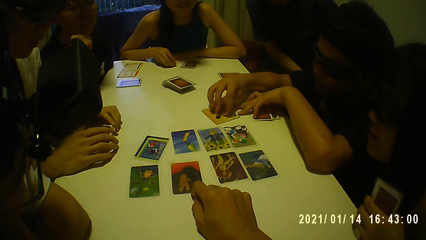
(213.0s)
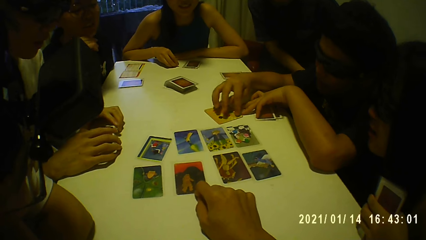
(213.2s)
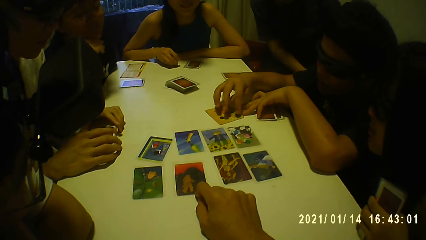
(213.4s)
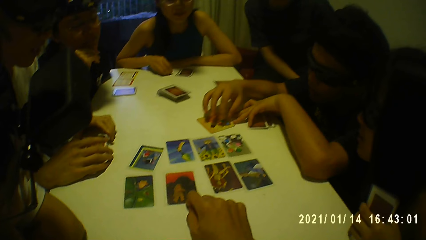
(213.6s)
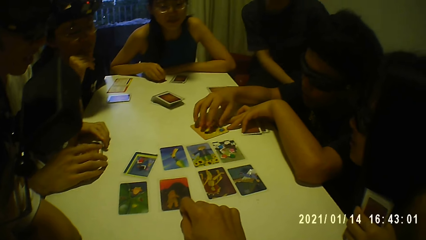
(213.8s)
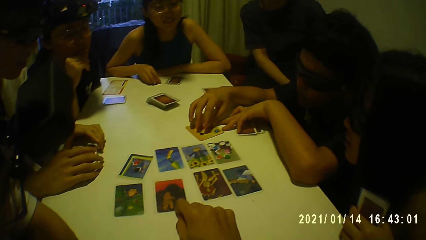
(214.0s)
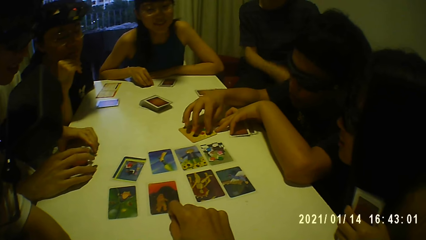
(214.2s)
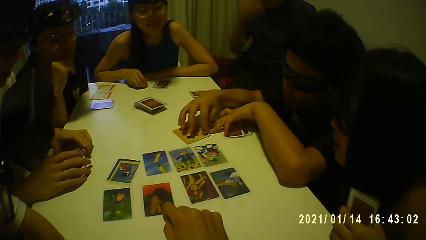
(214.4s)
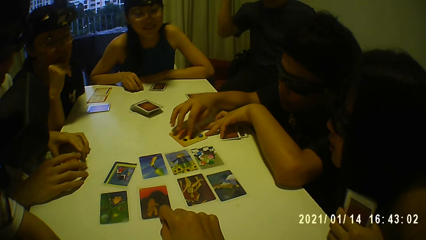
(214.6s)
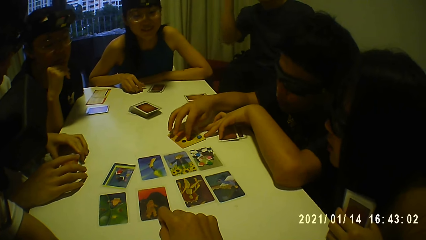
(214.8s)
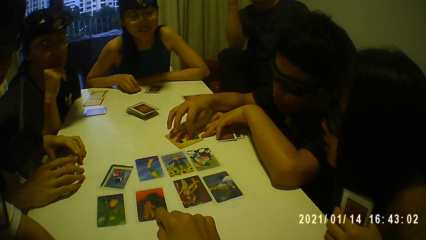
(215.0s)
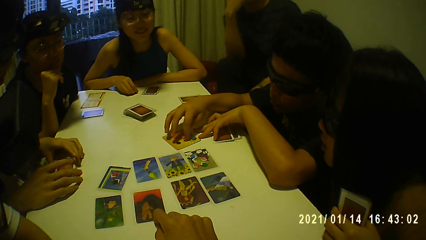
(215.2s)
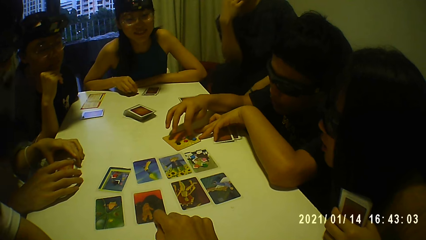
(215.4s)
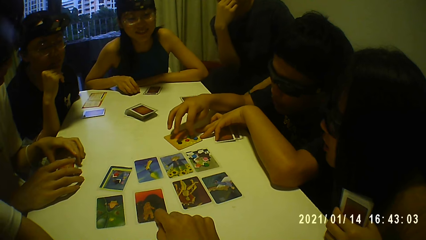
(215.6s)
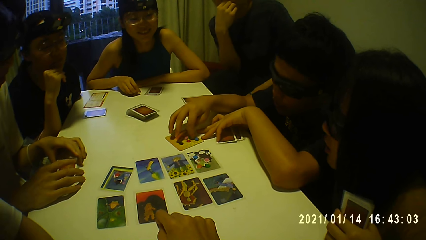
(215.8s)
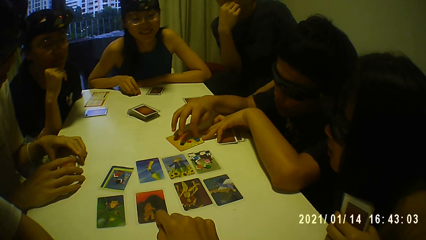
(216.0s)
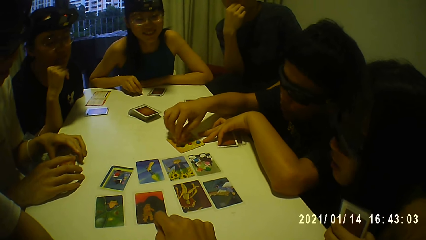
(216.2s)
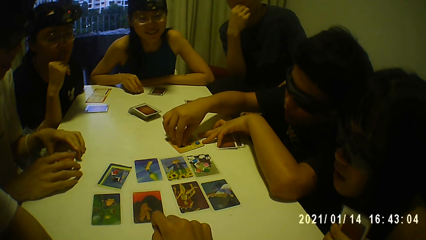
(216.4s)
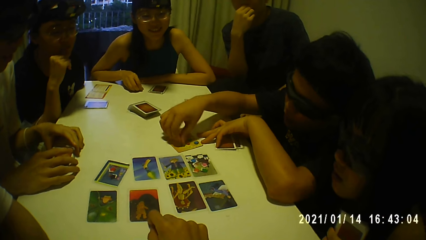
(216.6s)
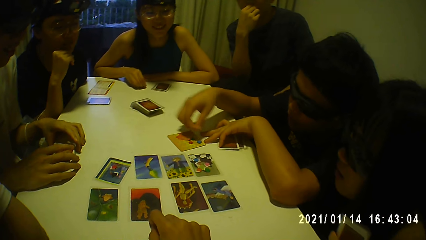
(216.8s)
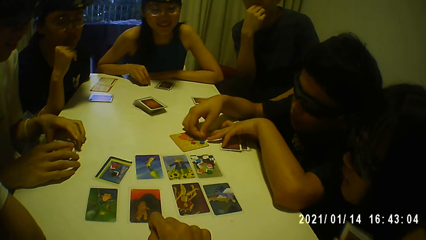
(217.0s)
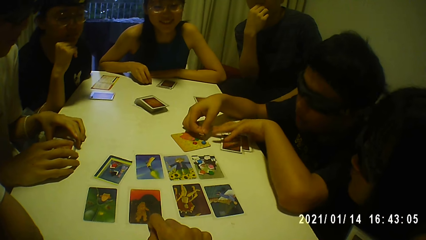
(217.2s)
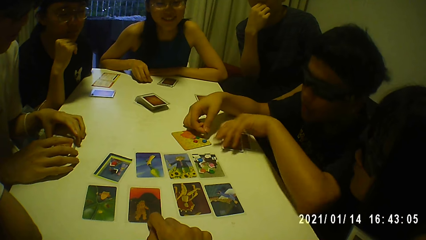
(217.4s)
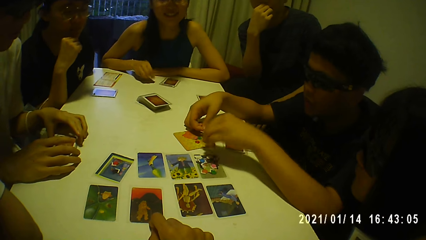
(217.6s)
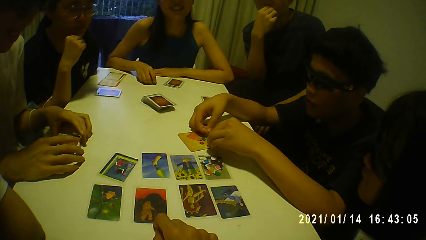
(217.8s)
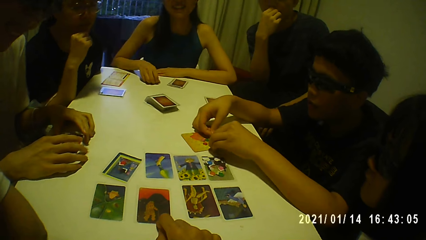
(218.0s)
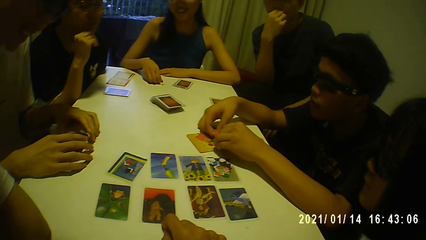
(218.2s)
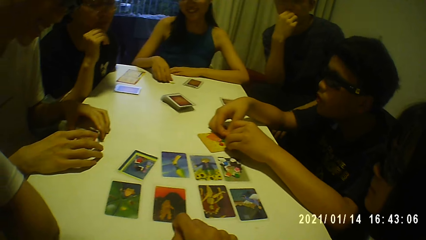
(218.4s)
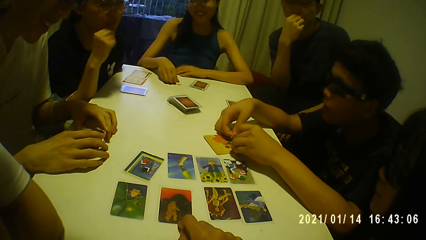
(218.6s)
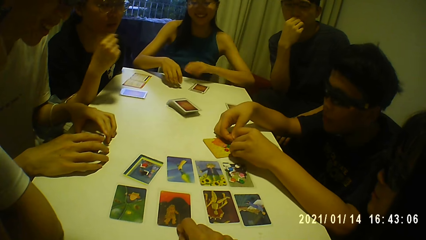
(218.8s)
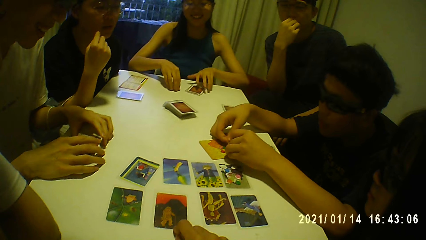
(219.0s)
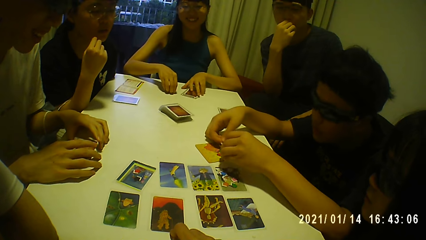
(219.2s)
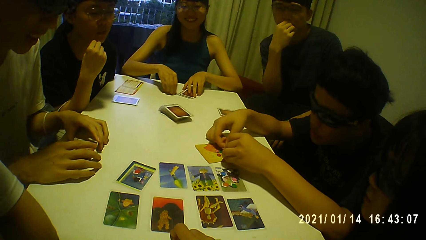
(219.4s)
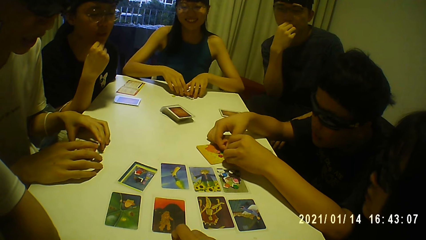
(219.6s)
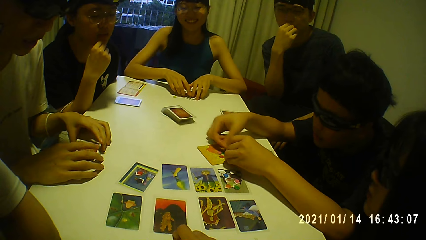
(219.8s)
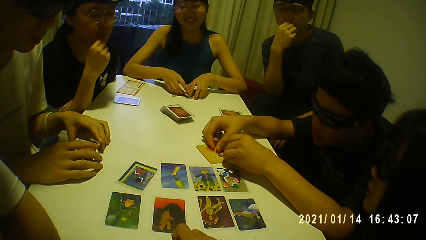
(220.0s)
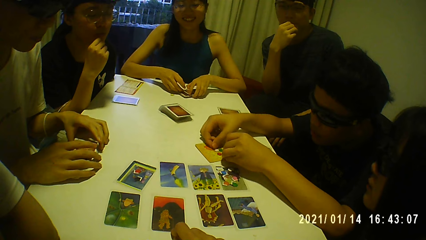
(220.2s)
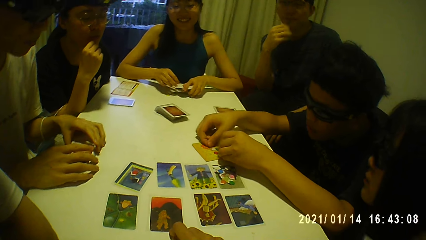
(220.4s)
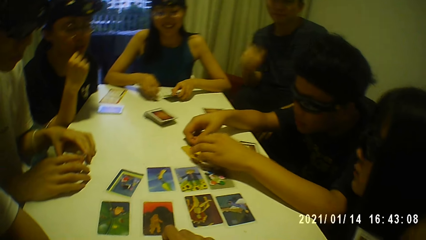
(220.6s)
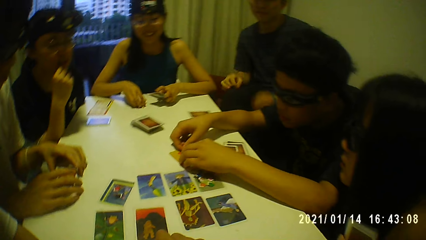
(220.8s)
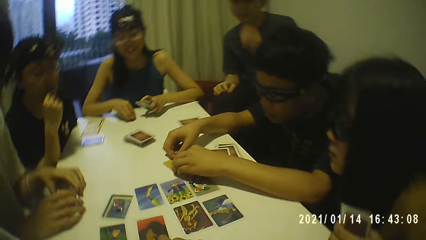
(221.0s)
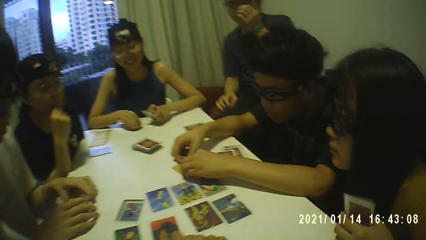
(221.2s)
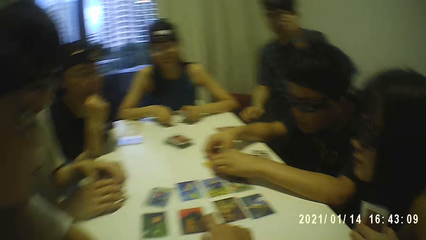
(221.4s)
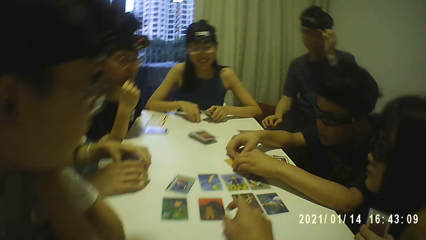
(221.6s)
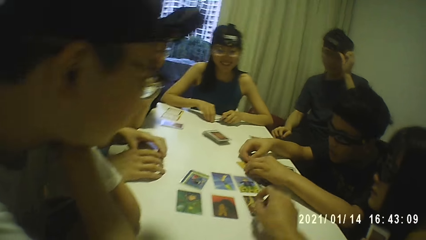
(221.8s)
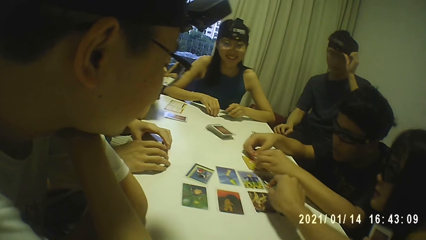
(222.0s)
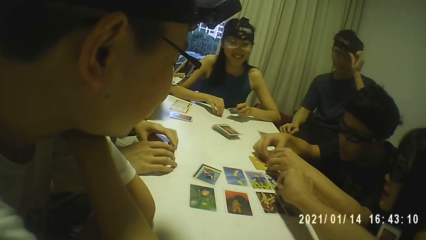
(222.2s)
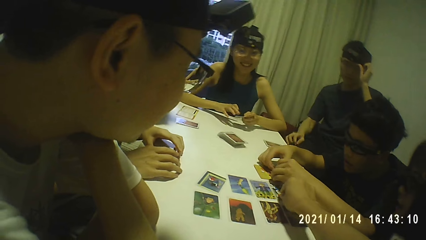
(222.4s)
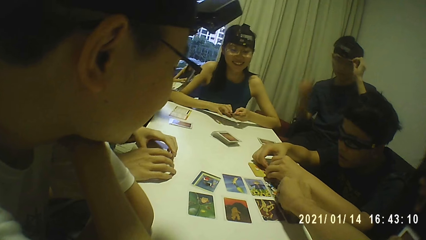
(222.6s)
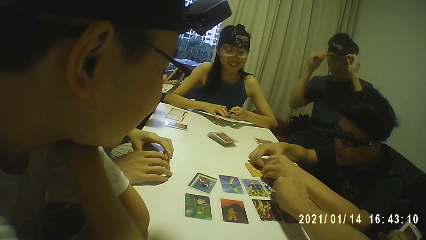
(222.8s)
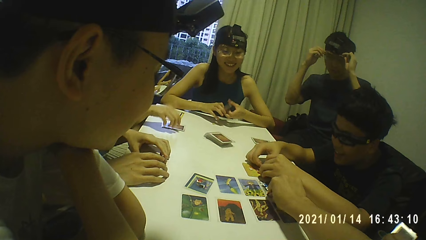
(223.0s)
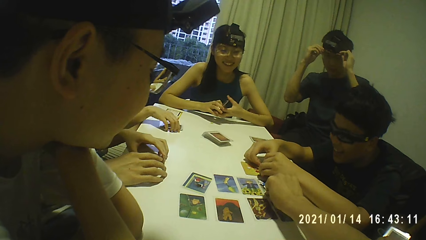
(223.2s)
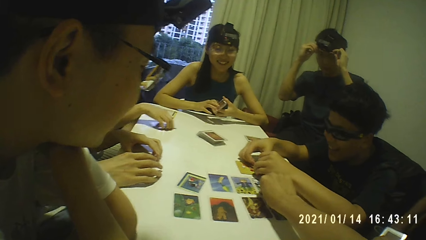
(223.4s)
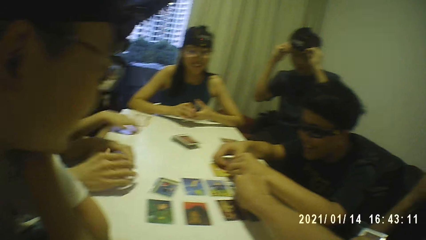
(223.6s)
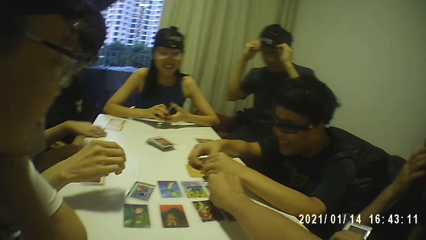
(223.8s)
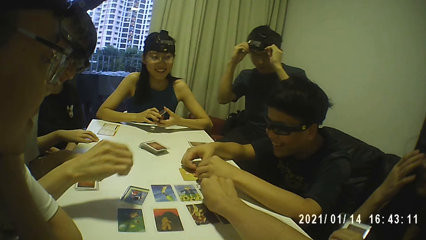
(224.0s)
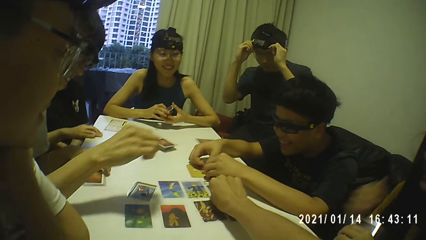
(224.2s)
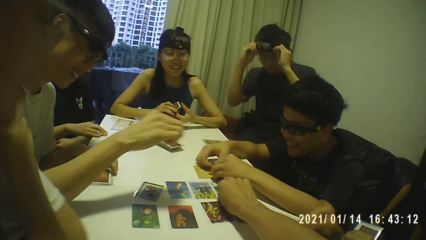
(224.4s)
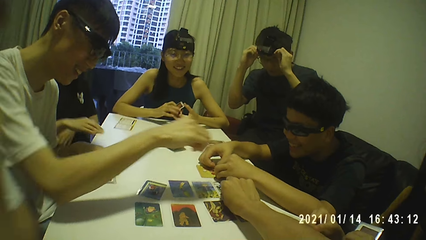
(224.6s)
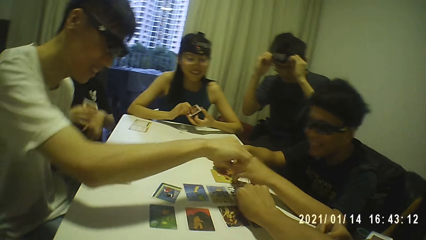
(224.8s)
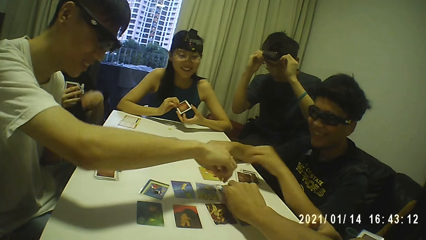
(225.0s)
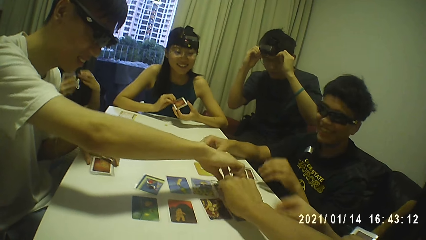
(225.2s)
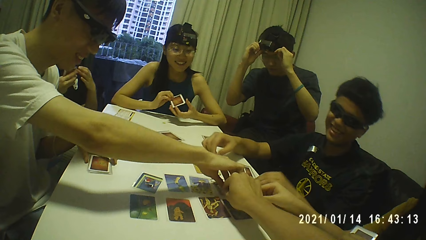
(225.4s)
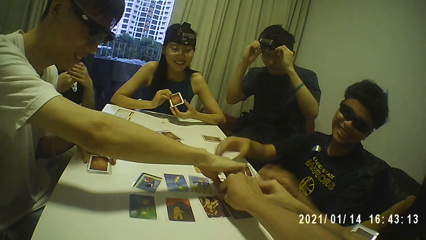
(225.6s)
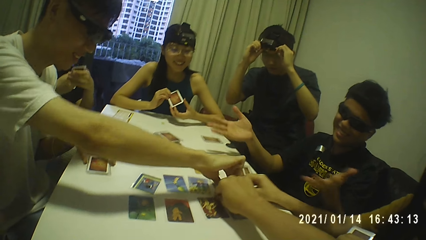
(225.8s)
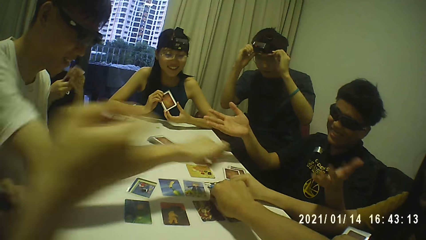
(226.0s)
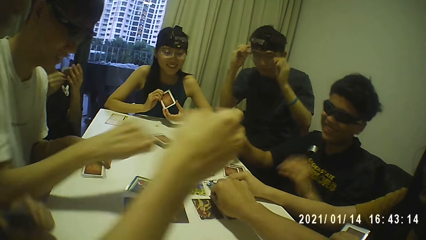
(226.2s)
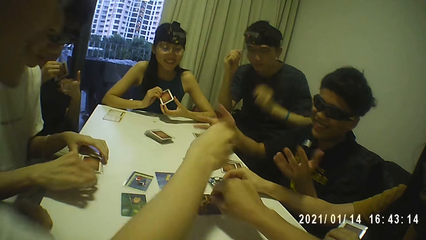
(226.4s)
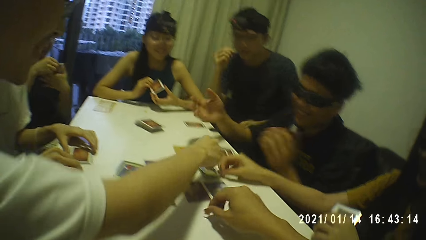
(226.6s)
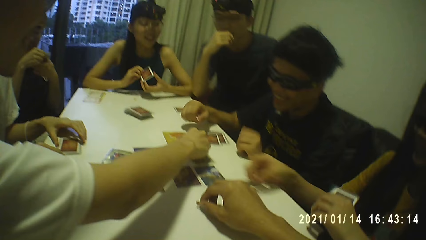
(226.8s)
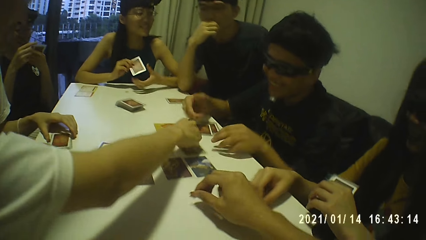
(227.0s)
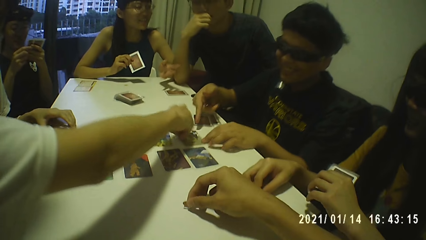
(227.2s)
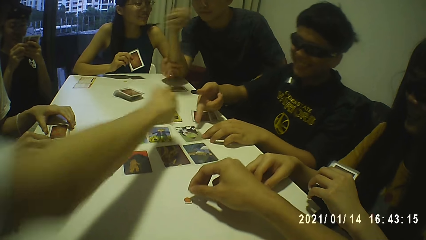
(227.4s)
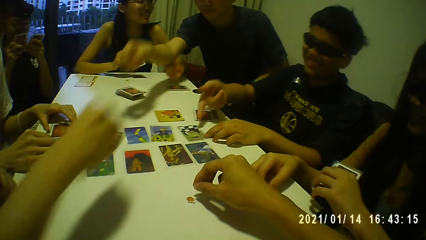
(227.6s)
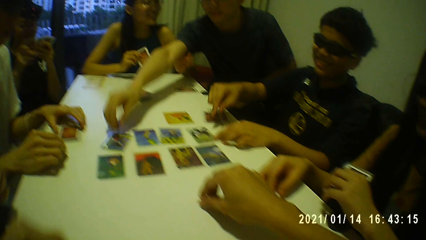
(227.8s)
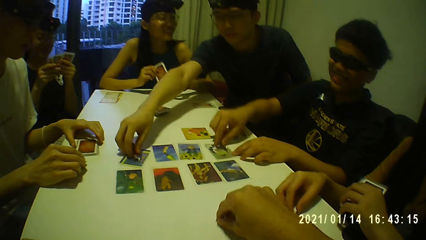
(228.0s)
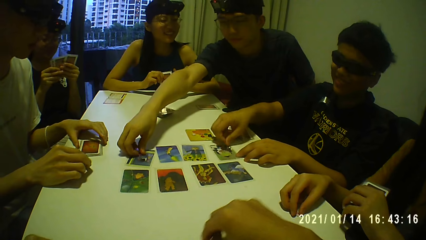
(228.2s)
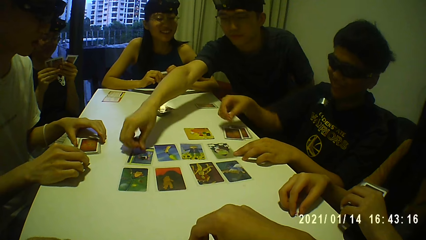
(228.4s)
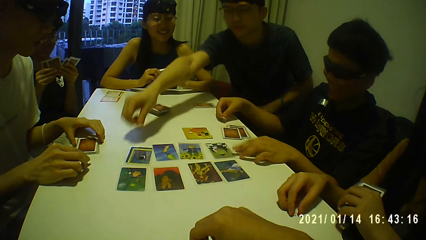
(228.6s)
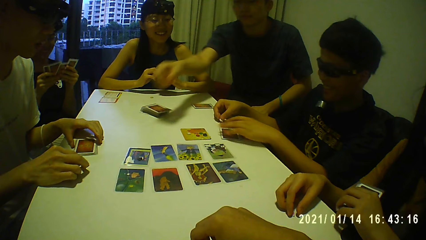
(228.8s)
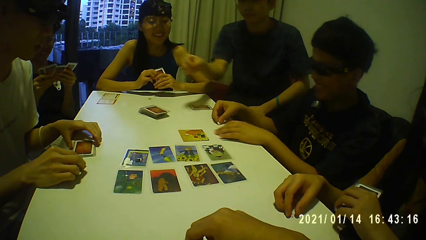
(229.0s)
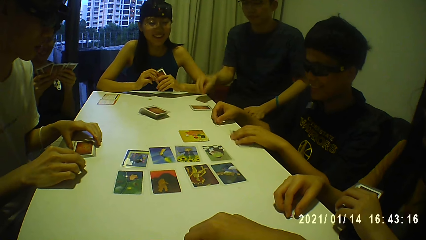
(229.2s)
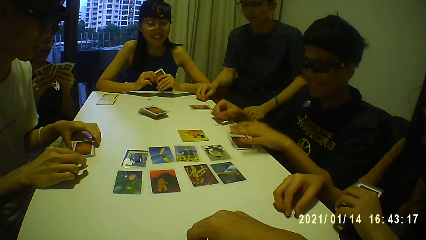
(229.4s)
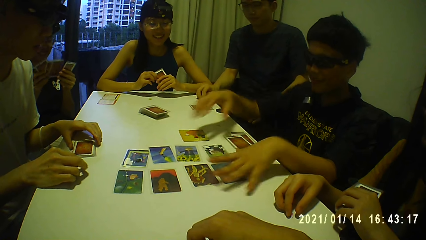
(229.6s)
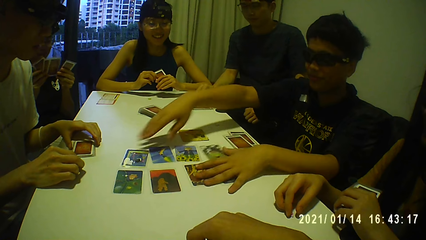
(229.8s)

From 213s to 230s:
A person touches something. The camera wearer picks up the small red plastic on the card with his right hand. He puts the small red plastic on the table with his right hand. He examines the small red plastic on the table with his right hand.
